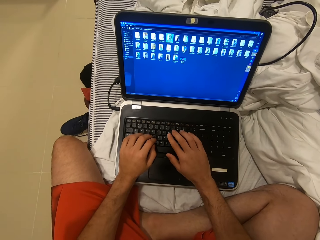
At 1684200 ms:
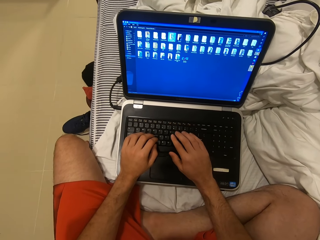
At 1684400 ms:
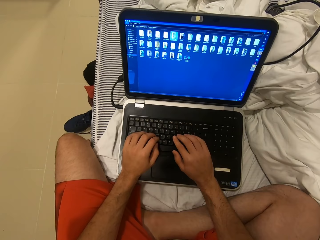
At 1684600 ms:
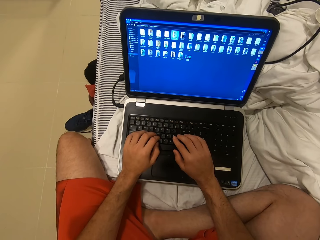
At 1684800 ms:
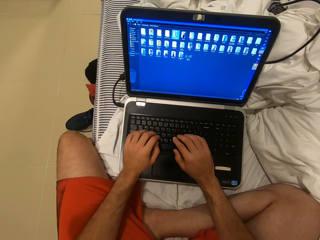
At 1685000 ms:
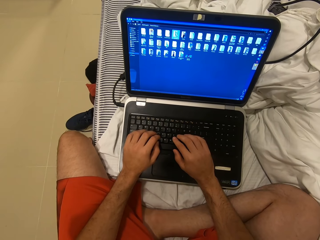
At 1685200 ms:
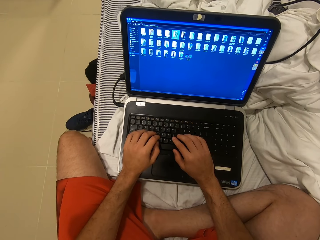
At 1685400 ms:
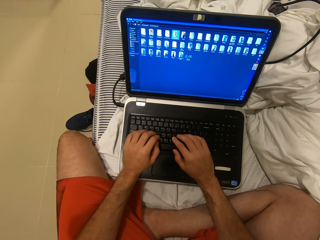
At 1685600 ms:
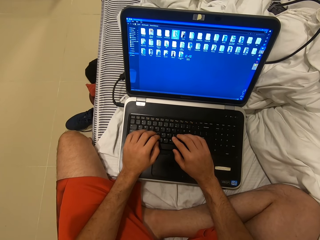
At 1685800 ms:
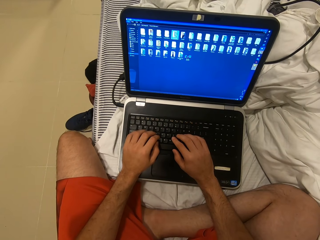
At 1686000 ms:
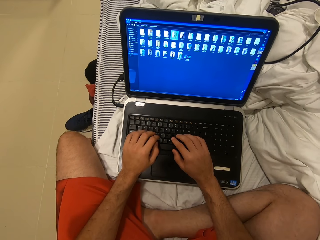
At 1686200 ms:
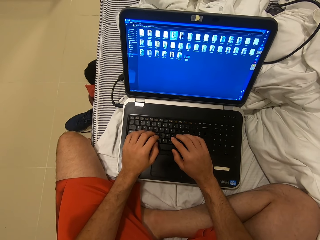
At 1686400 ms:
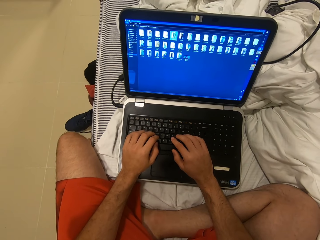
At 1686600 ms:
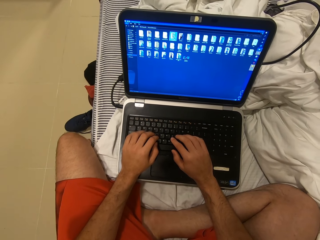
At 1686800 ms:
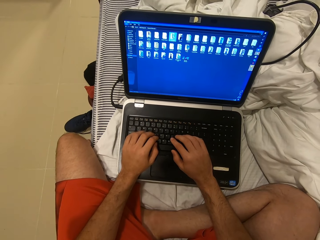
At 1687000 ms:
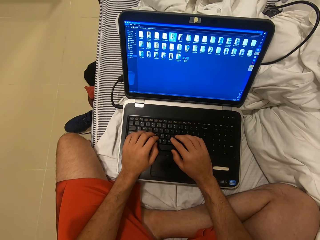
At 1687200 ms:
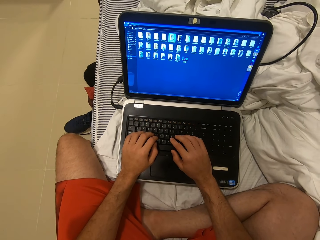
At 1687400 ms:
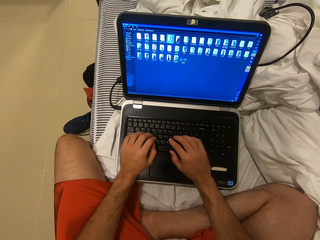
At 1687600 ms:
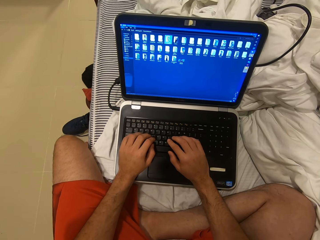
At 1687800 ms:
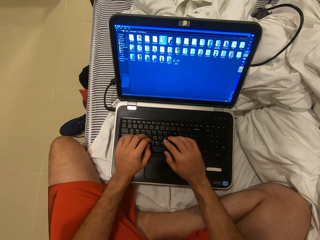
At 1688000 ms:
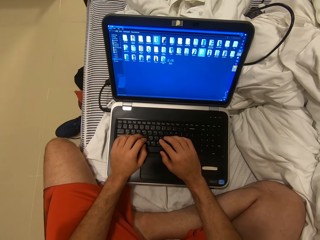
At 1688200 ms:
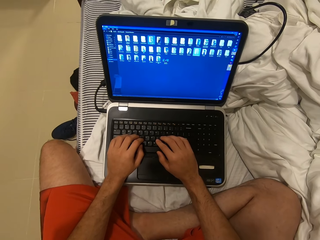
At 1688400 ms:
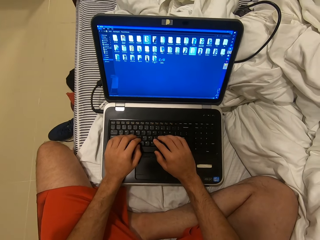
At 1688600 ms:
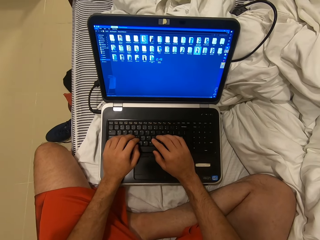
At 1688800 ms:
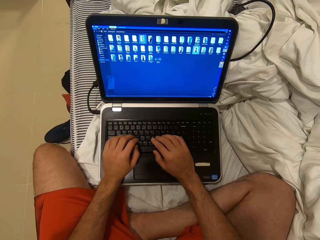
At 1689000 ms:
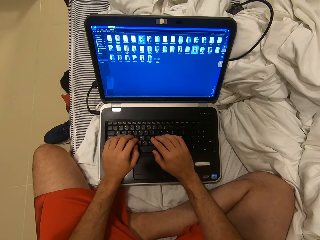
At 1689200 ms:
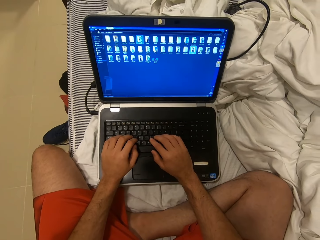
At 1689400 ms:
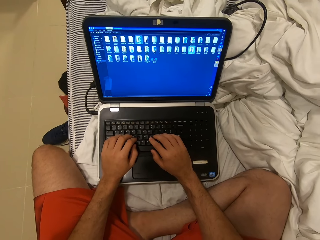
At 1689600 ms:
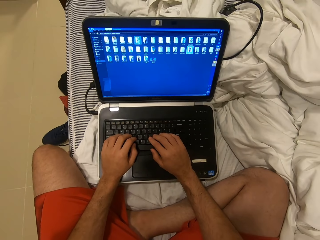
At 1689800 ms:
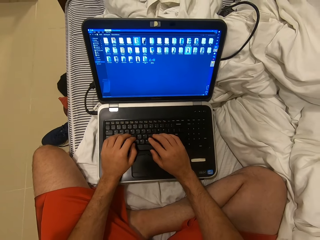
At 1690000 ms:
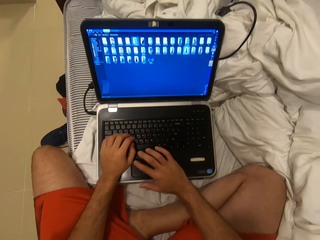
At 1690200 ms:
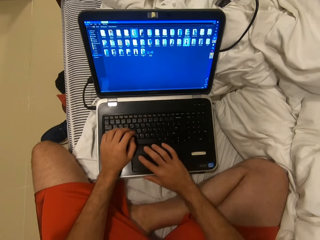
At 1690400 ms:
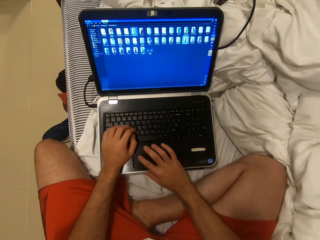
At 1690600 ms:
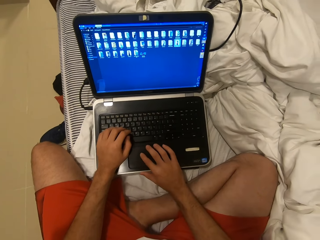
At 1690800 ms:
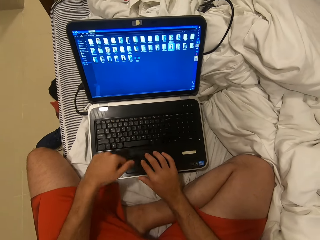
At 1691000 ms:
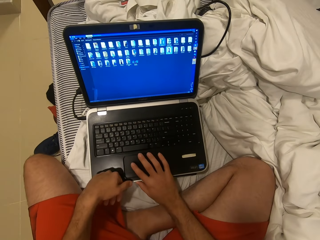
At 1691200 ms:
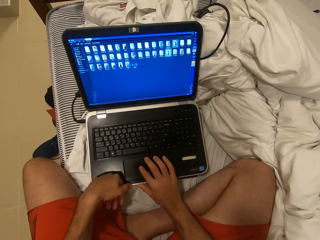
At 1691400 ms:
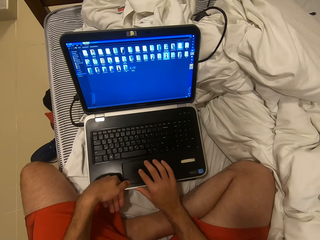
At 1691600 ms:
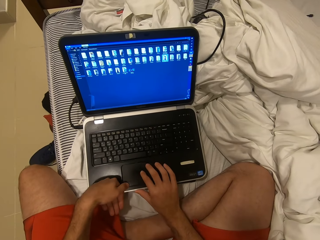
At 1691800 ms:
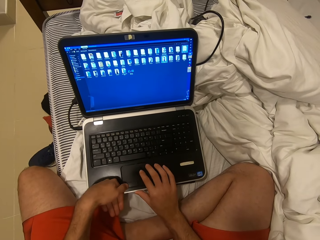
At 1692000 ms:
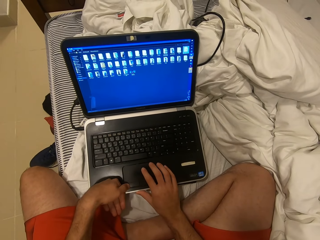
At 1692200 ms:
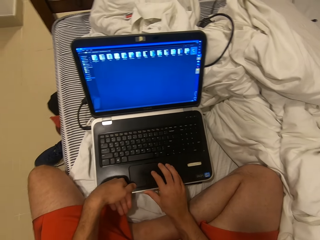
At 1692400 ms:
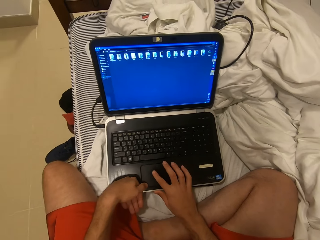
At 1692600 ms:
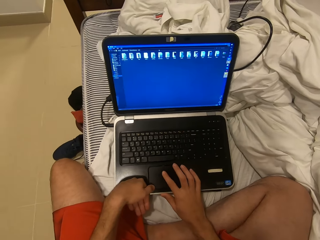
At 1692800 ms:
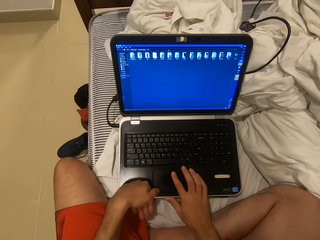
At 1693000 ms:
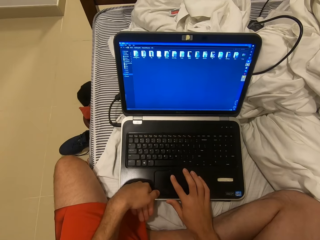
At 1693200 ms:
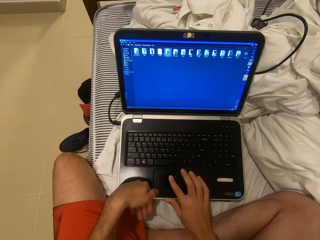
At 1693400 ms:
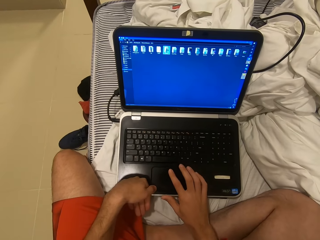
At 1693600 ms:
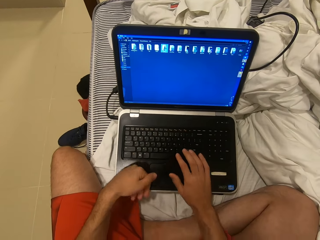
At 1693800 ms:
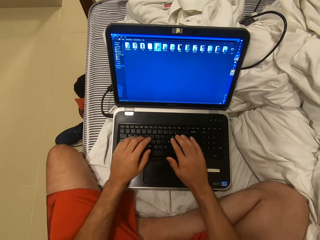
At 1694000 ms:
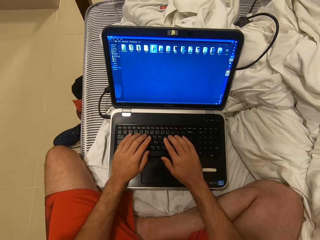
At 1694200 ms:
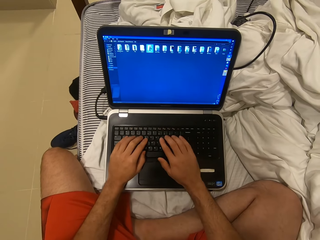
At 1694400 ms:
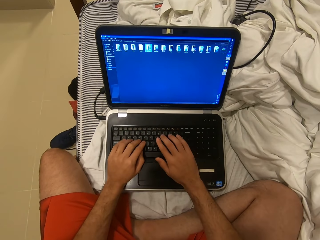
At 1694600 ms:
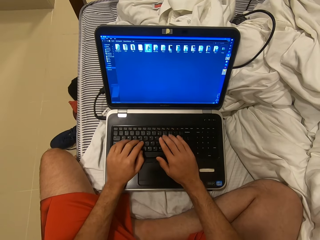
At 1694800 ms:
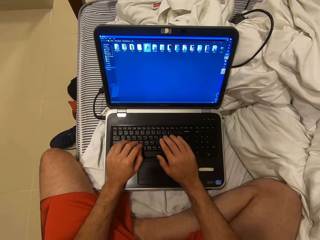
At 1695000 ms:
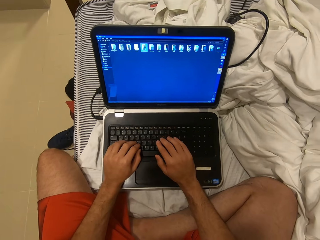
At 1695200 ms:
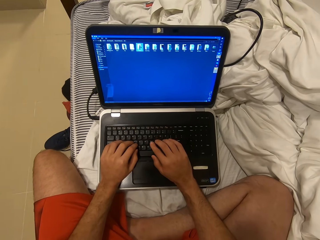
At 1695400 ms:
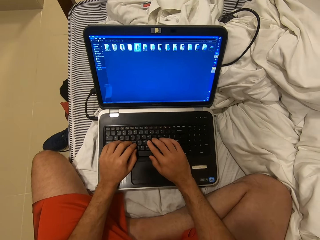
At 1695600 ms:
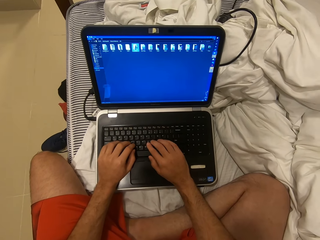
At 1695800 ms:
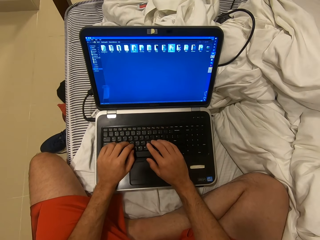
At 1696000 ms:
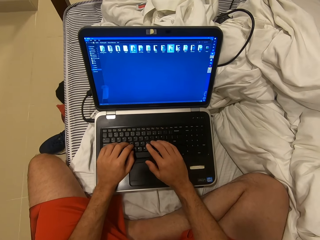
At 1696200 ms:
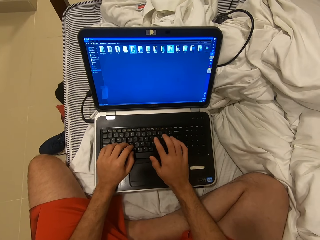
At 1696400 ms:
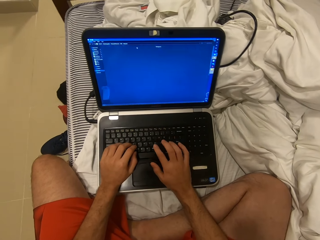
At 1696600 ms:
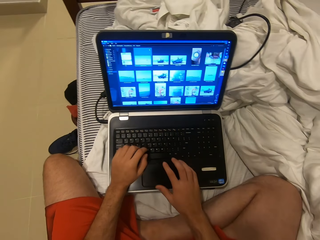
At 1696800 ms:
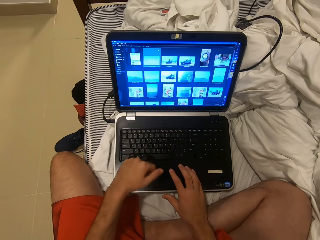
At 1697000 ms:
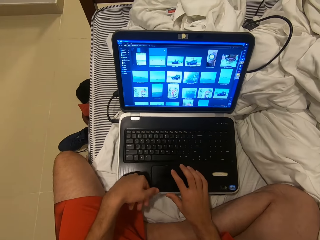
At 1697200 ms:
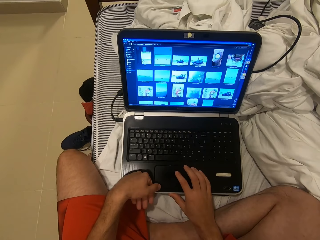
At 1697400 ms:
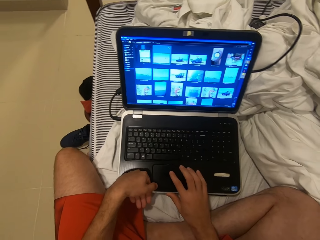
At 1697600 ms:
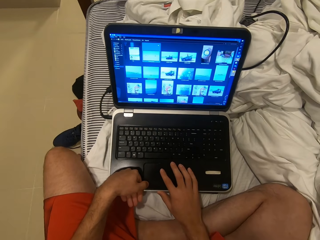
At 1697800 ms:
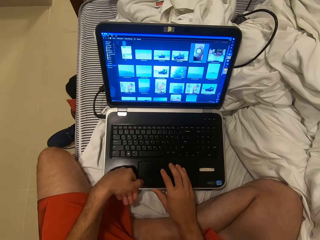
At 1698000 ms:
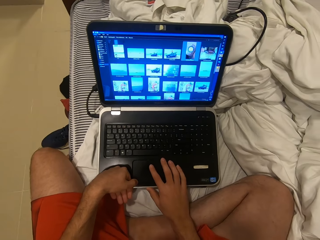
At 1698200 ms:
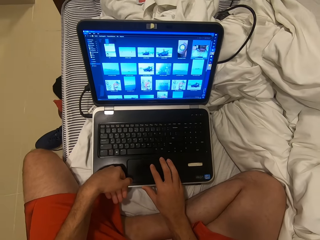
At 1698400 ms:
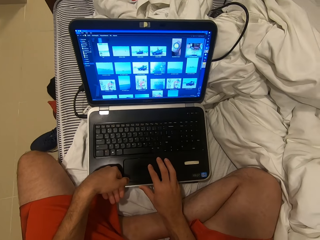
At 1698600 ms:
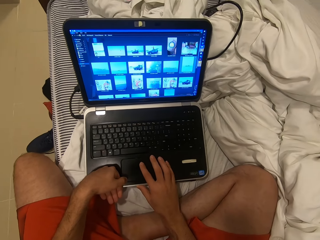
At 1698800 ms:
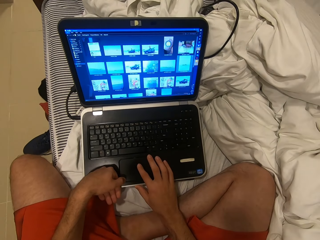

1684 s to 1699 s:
The camera wearer looks on the laptop. They scroll on the laptop. They type on the laptop keyboard. They scroll on the laptop.

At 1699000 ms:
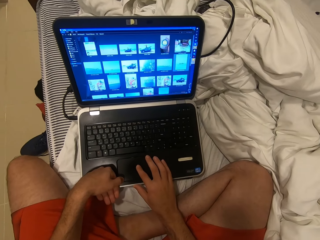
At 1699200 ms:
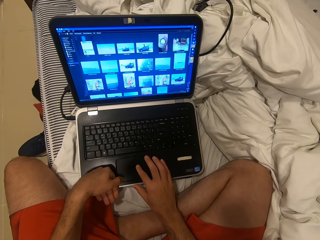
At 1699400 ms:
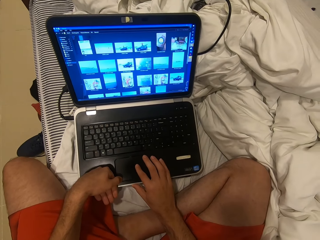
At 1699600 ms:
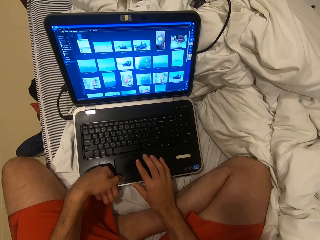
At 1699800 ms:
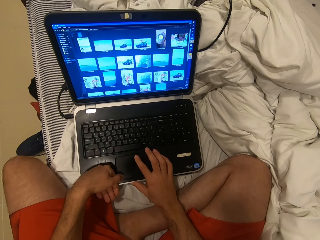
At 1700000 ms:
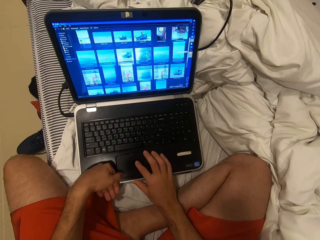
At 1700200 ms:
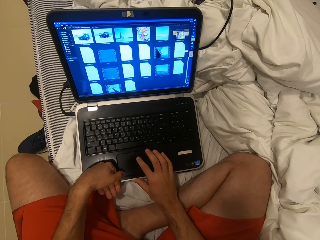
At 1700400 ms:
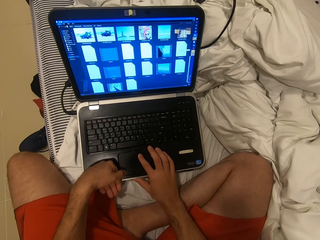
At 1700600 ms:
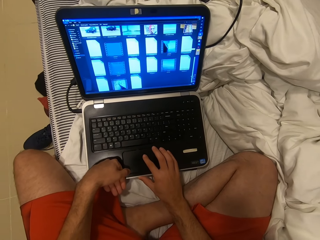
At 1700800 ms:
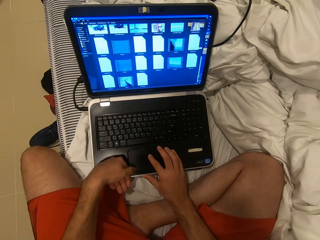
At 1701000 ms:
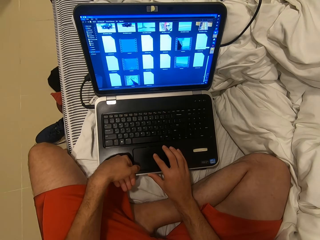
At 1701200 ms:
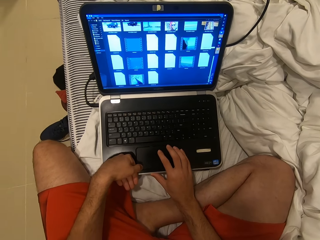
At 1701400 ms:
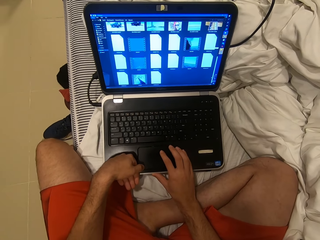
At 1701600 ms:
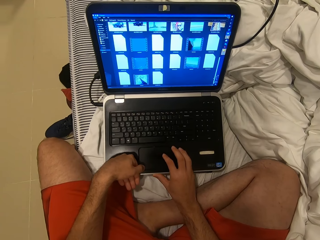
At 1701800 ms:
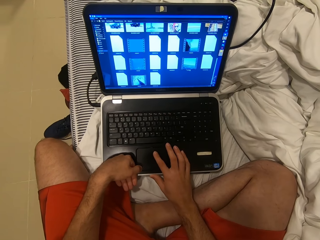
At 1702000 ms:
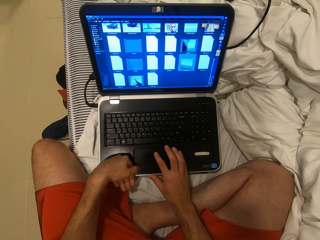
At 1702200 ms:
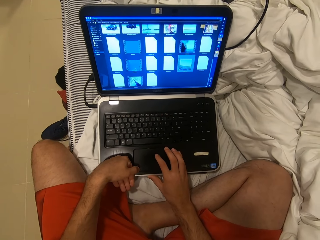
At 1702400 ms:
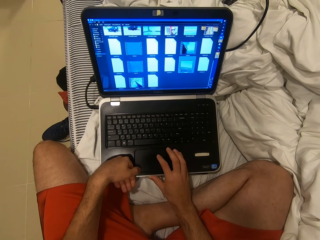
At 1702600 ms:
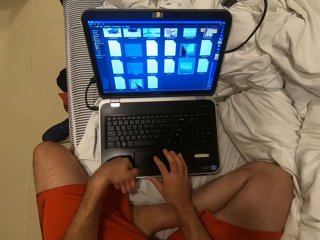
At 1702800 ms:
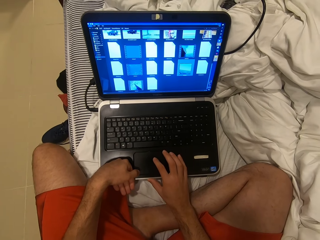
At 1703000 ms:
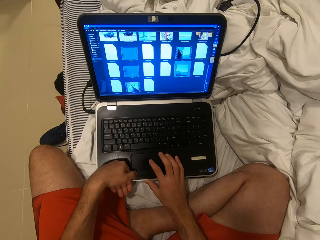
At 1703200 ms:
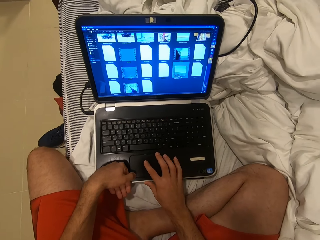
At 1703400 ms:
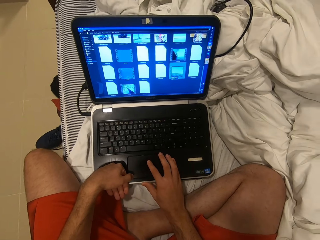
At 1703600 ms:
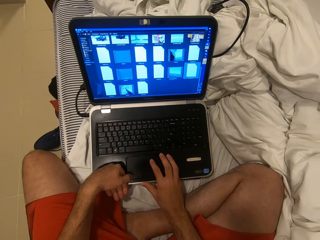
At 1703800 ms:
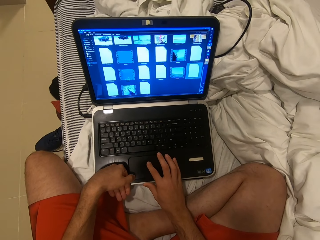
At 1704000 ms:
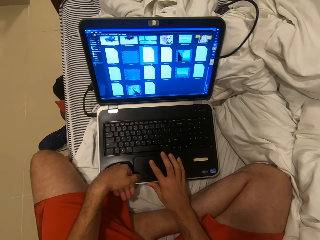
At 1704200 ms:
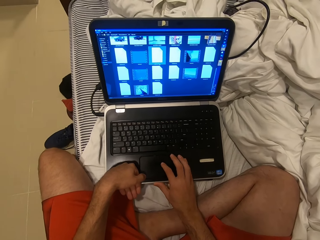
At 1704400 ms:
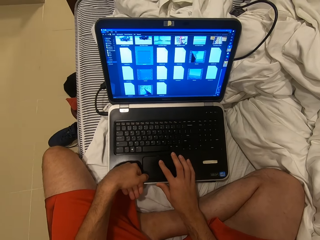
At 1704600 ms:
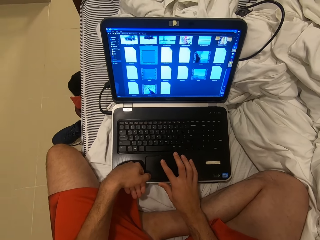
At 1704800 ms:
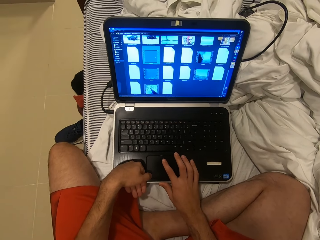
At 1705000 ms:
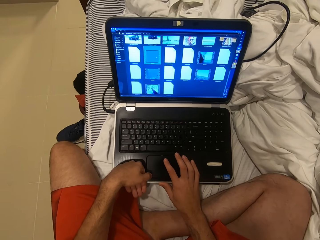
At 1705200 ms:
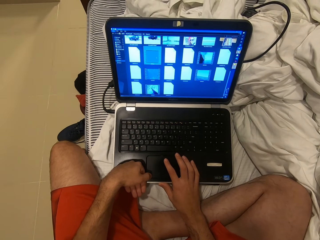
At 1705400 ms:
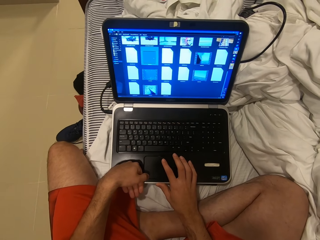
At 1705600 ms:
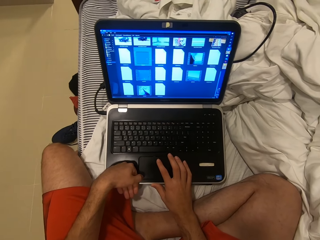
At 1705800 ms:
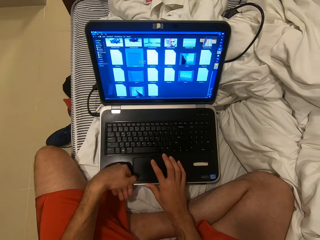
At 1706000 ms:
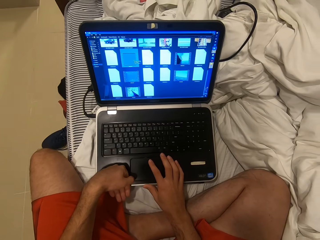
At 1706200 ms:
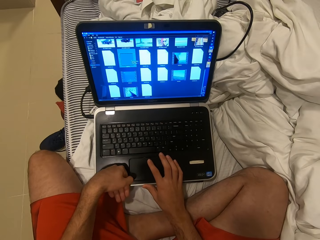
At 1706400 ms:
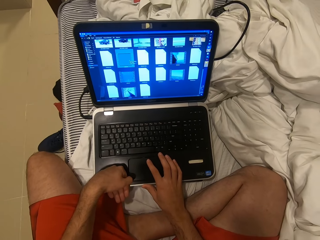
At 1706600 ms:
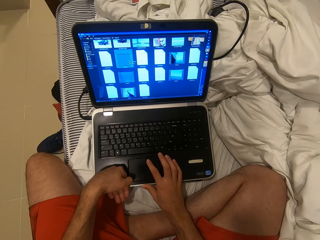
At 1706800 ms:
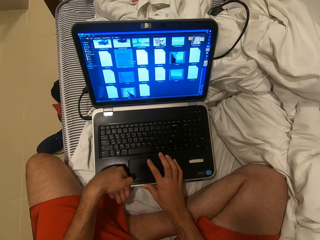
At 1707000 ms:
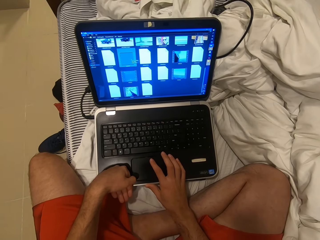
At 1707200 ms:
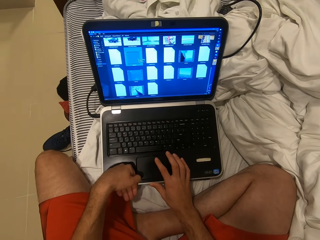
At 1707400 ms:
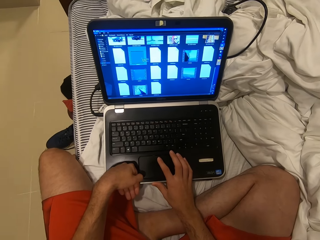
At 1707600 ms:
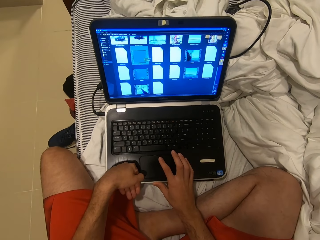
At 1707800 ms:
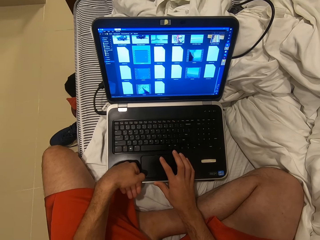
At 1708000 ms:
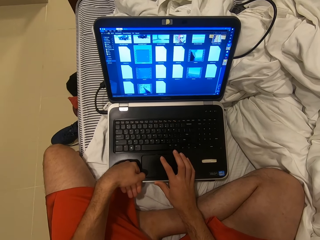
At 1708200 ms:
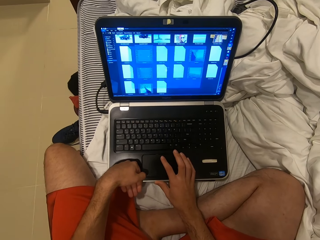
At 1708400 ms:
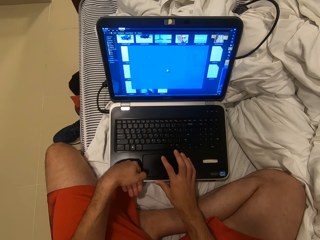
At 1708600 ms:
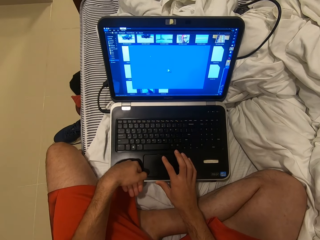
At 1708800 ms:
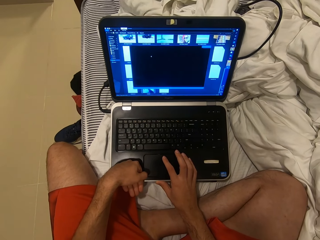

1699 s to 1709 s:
The camera wearer looks on the laptop.
